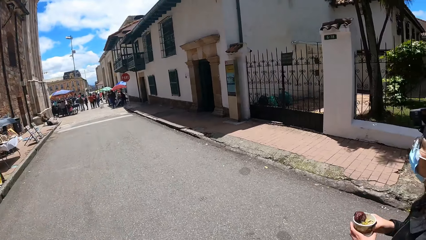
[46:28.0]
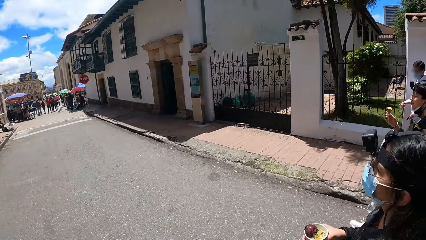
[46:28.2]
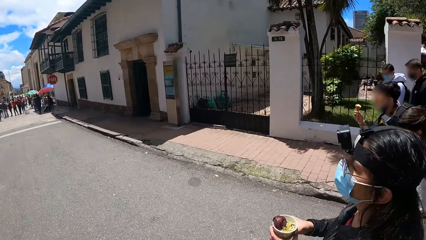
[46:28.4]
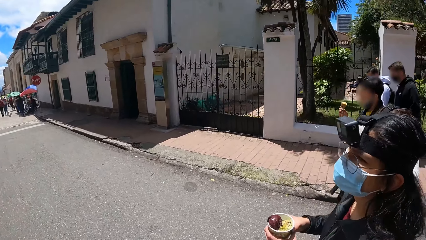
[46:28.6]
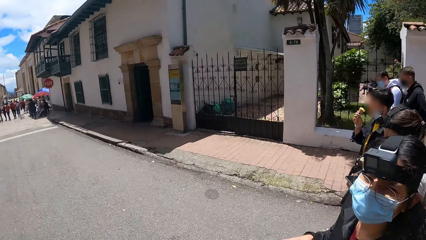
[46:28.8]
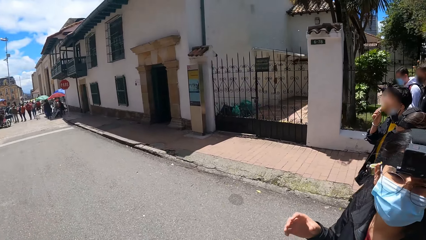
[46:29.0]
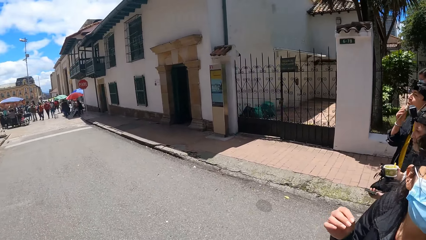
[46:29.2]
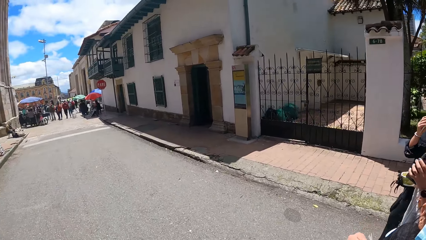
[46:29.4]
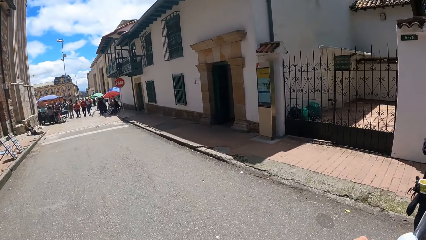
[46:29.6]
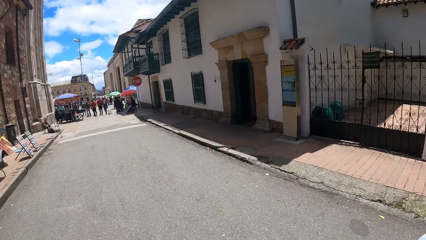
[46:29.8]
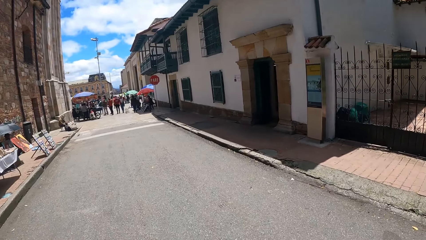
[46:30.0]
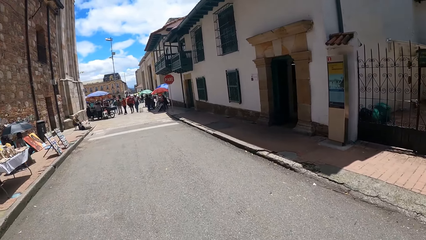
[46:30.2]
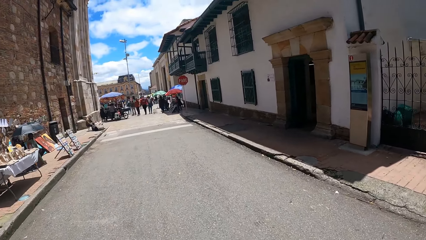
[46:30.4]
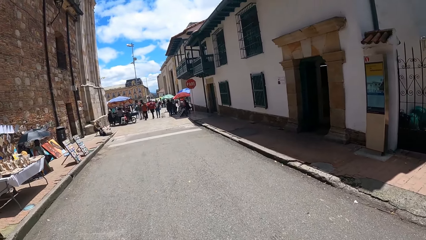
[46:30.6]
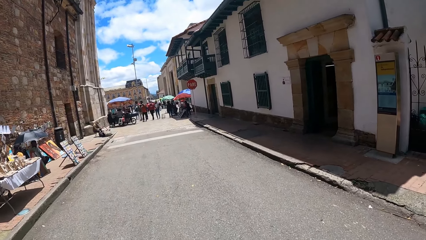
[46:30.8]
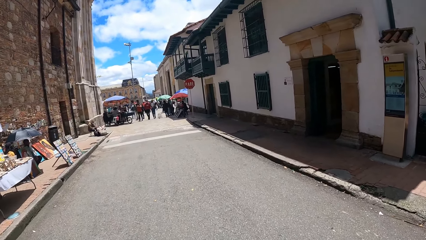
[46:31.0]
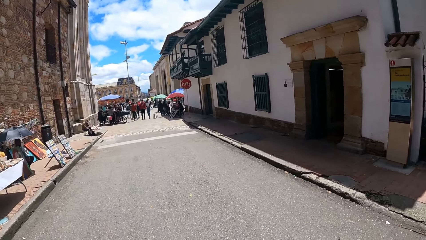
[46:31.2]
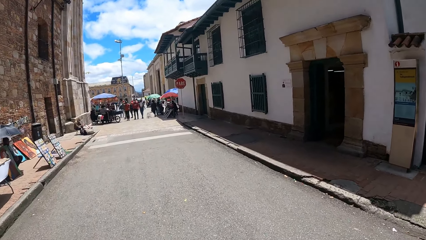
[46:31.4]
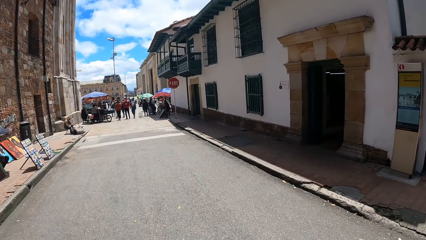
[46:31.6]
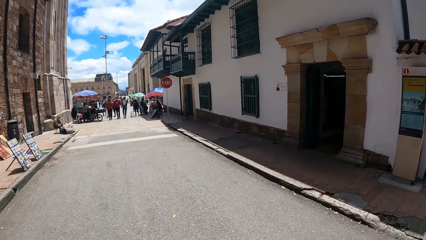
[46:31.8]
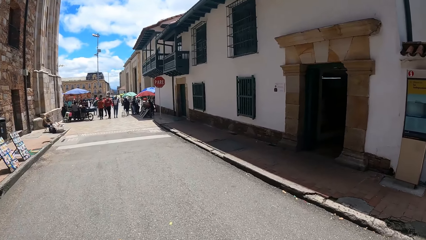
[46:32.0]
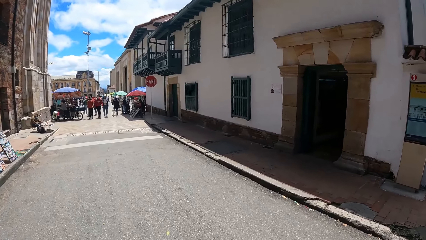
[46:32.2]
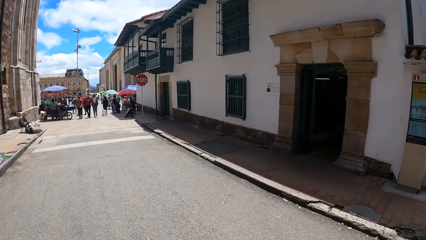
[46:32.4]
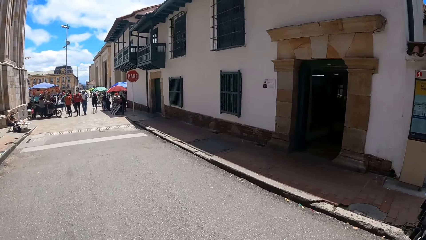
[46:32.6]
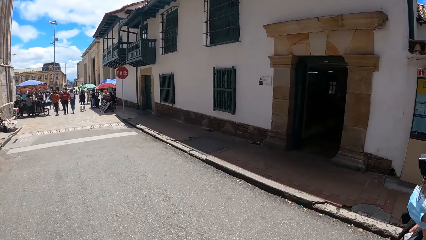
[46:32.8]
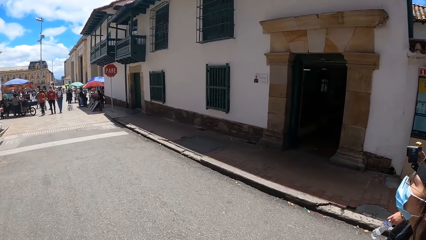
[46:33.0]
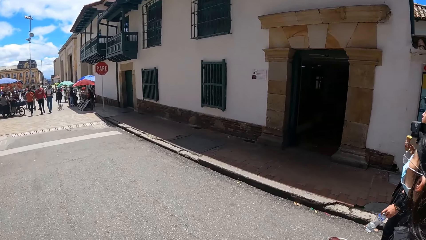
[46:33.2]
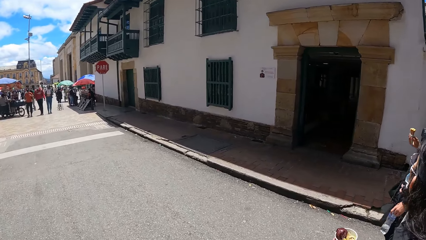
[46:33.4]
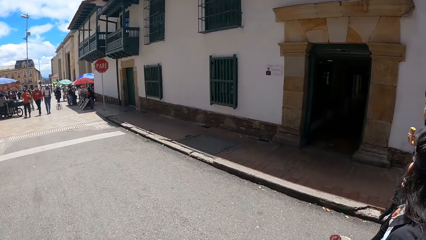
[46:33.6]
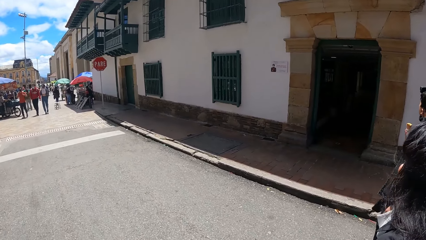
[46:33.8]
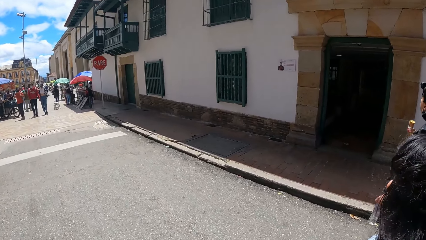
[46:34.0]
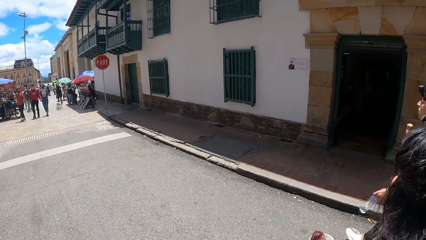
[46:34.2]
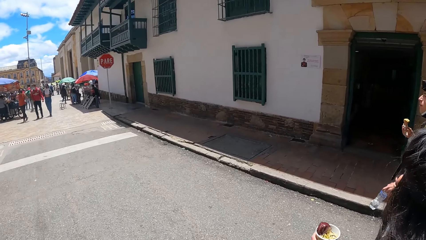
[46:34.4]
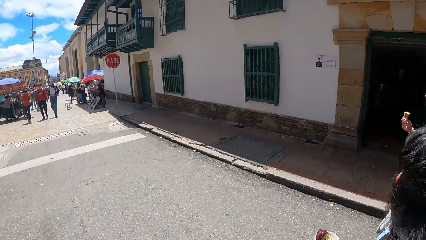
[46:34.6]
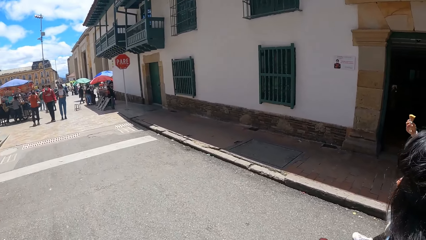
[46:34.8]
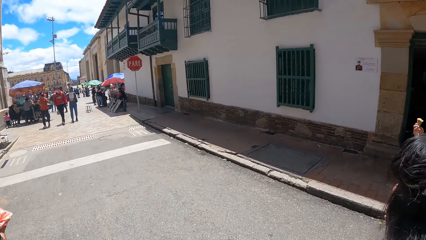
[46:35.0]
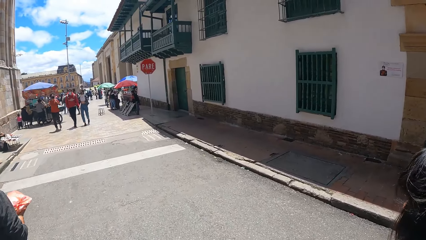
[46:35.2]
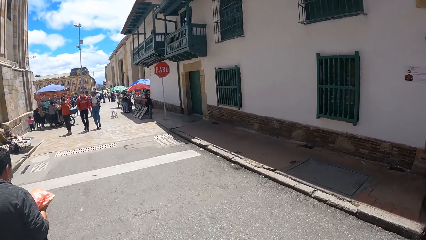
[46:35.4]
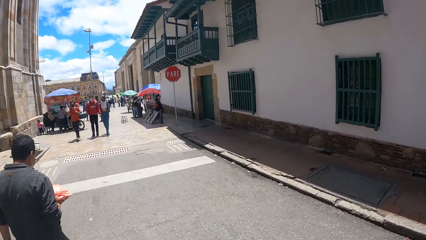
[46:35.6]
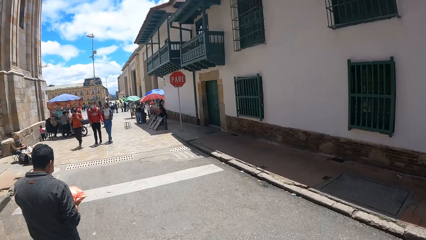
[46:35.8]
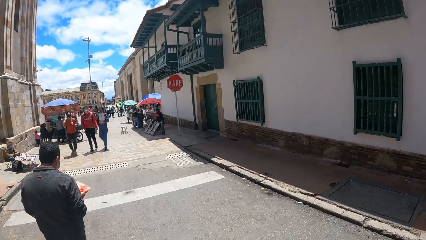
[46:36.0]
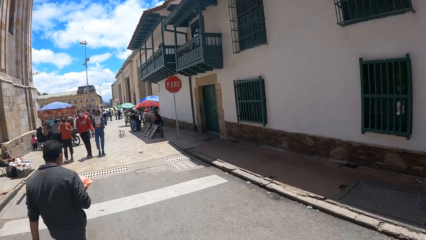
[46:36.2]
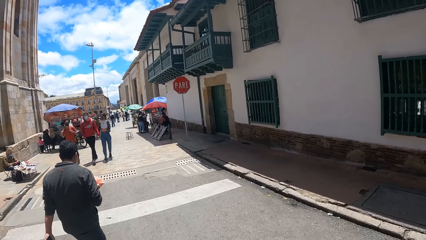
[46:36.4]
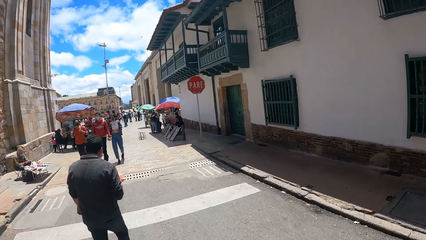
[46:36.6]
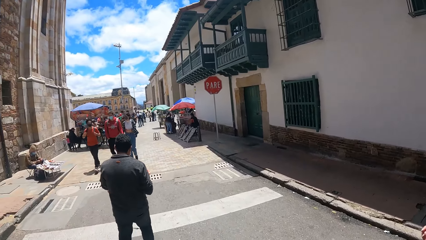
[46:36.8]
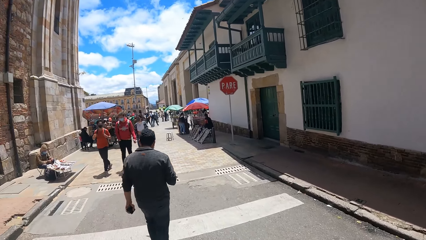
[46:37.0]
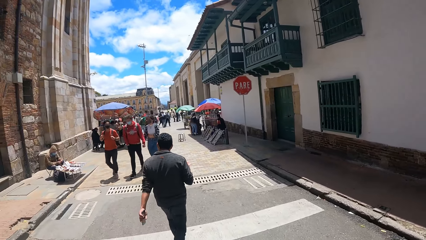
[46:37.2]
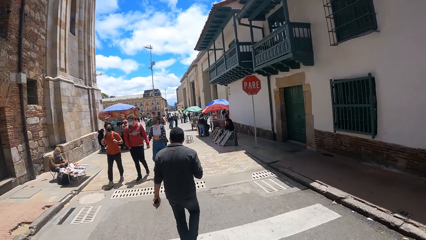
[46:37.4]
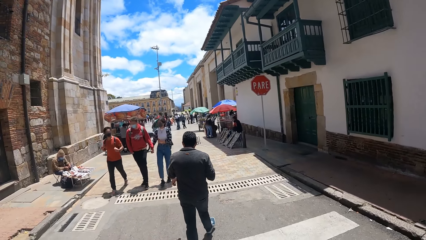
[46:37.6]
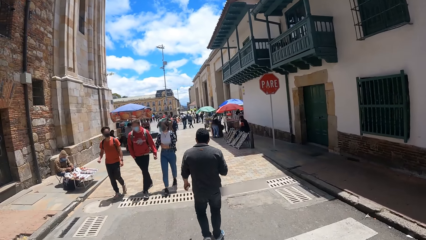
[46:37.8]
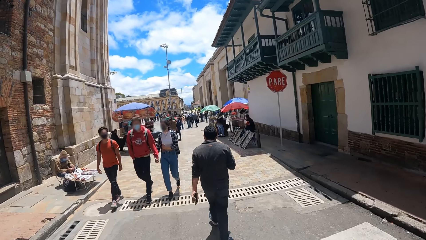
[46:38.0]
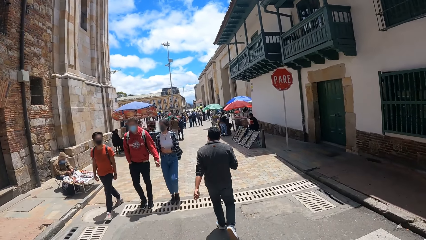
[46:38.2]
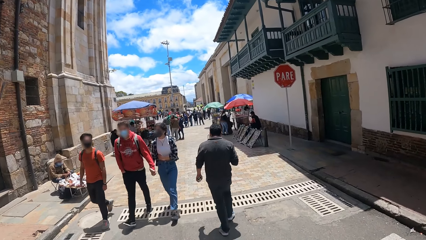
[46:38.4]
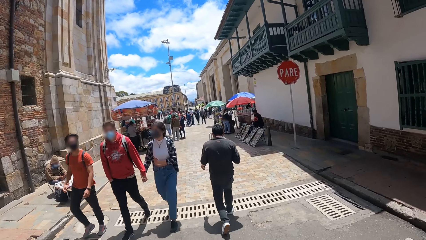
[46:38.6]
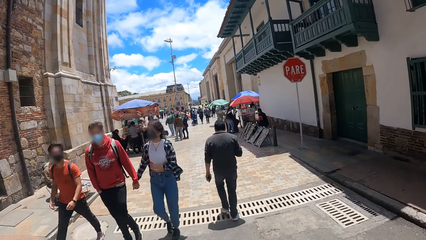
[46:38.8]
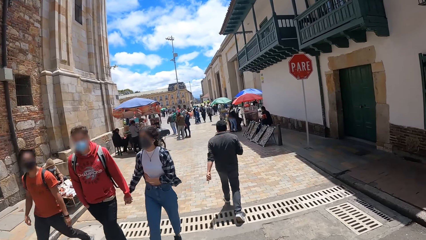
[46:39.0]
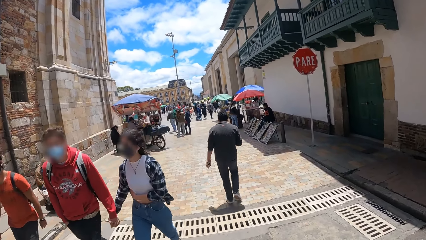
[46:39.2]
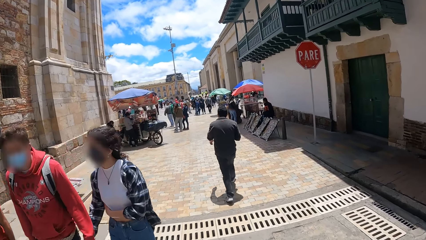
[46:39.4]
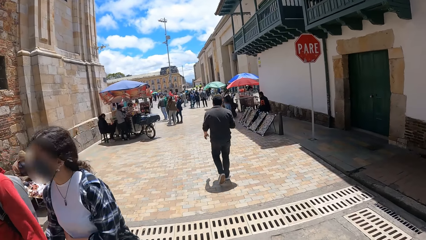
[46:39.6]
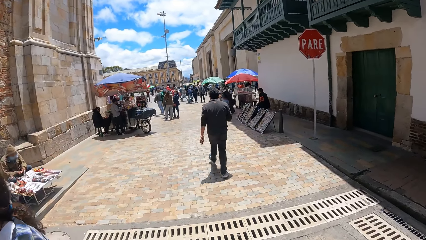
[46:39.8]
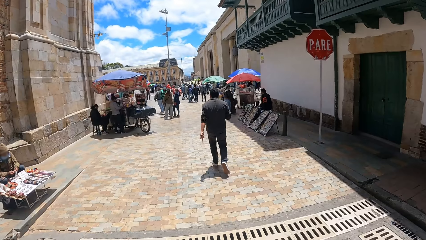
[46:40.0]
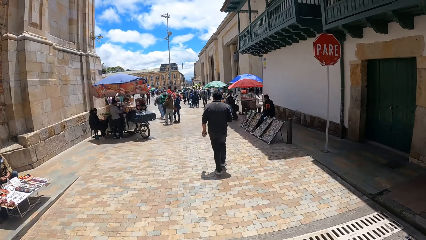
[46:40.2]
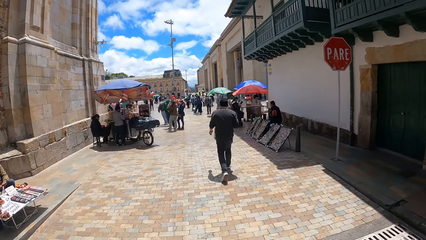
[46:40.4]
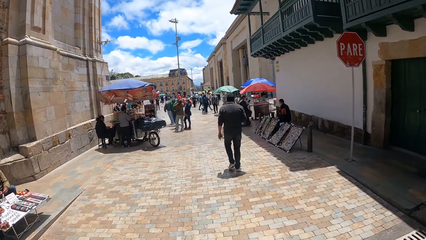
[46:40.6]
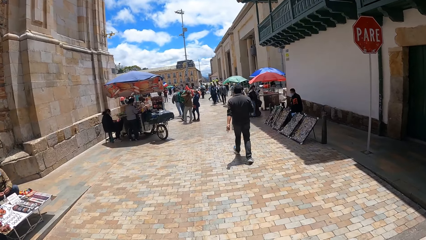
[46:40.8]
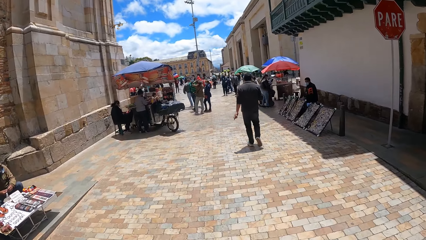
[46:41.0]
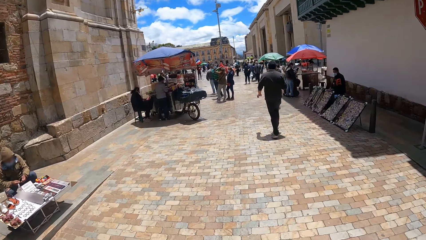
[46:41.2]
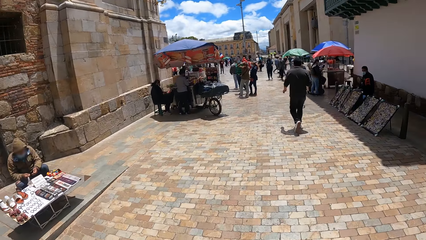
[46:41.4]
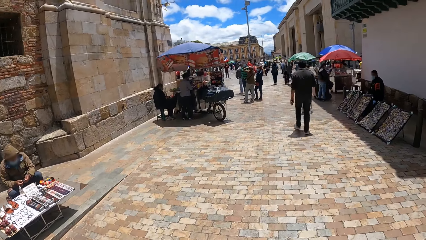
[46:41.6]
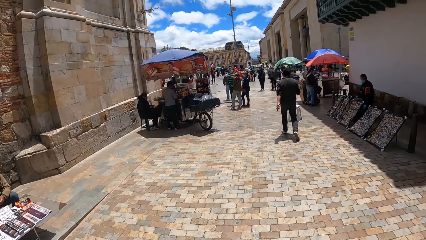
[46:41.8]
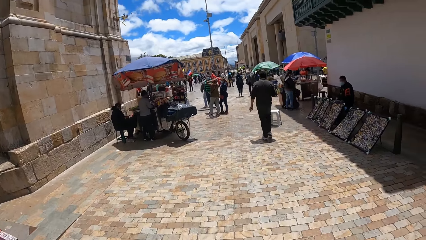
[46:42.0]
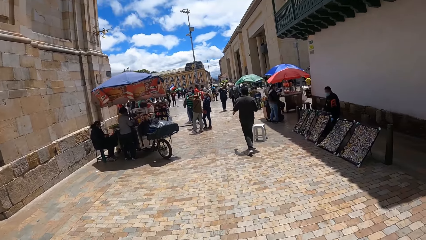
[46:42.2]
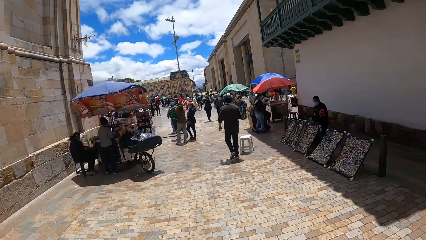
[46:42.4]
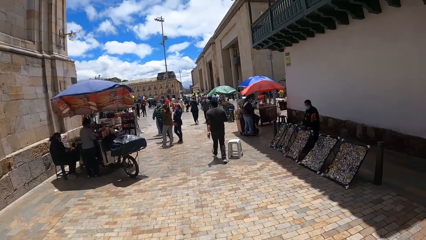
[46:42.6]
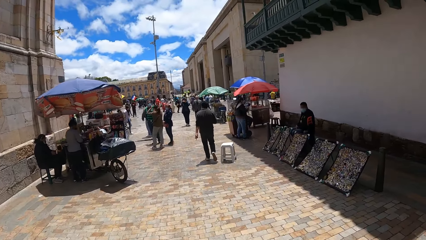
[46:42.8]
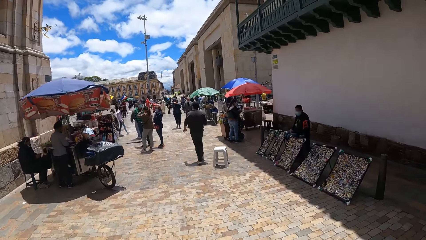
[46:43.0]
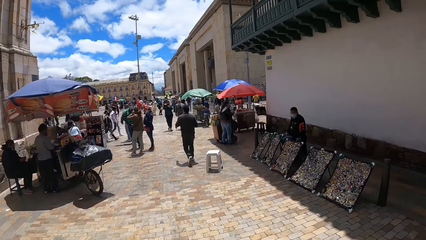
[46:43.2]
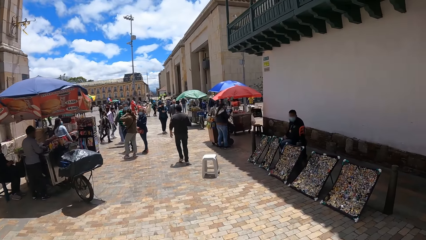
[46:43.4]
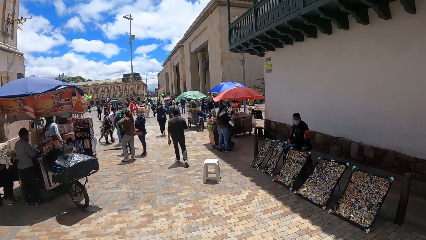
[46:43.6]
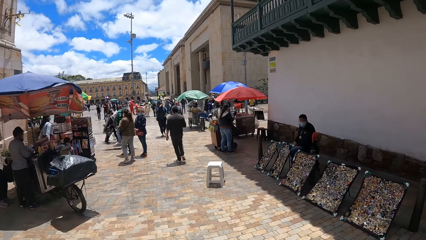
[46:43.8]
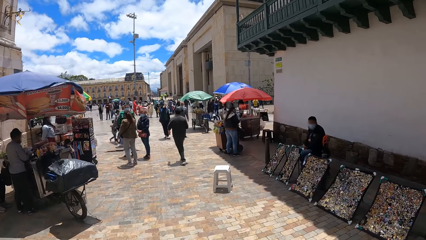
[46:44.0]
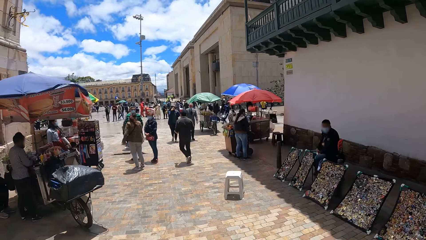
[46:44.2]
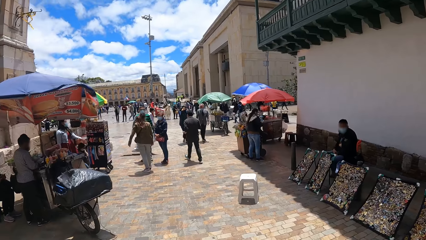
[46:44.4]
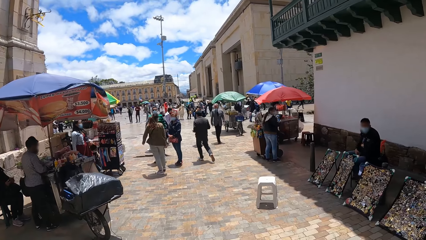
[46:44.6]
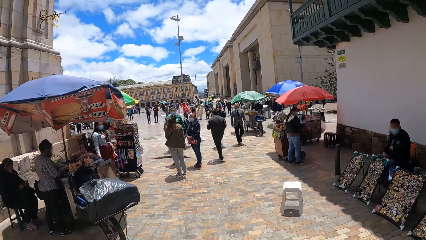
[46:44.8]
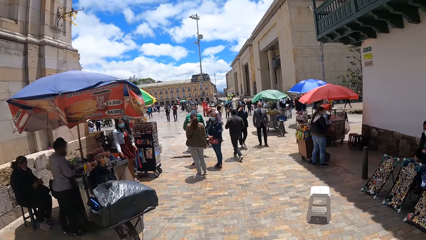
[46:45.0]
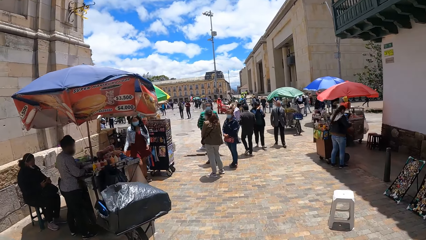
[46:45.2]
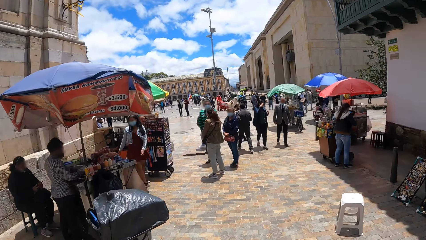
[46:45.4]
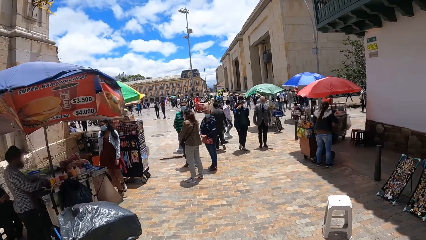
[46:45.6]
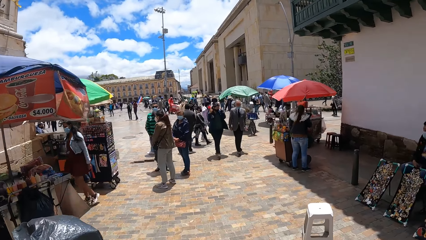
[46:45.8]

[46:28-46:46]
The camera wearer looks forward. They look right. A woman turns to the camera wearer. The camera wearer looks forward. They walk forward. They look right. They look forward. They look left. They look forward.
